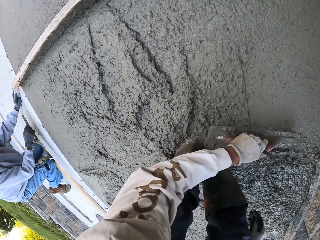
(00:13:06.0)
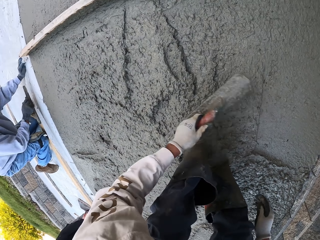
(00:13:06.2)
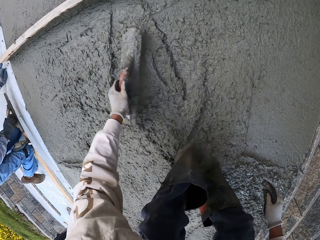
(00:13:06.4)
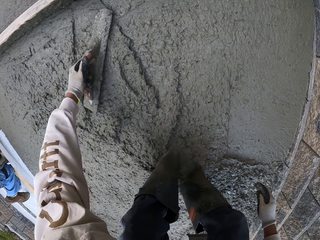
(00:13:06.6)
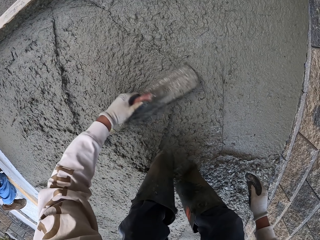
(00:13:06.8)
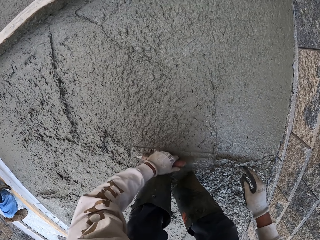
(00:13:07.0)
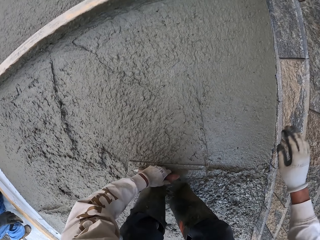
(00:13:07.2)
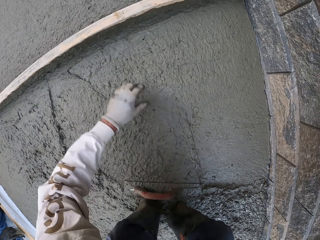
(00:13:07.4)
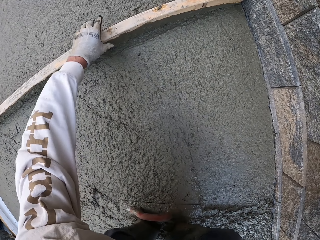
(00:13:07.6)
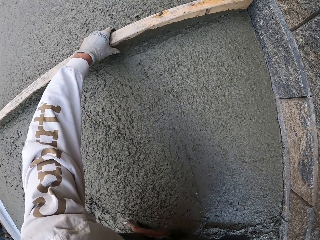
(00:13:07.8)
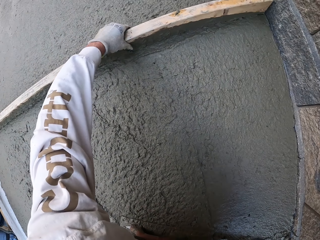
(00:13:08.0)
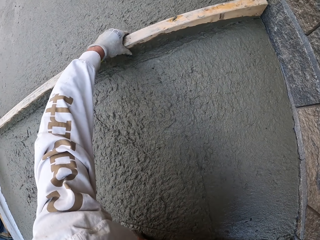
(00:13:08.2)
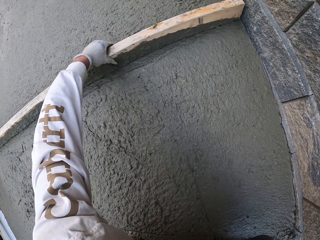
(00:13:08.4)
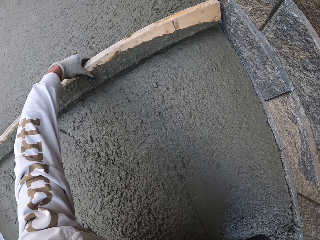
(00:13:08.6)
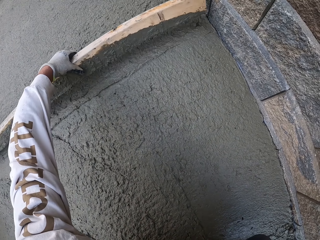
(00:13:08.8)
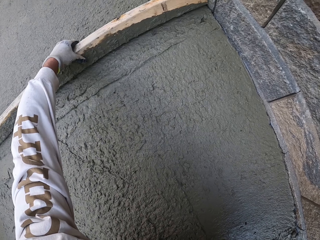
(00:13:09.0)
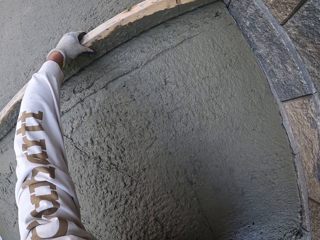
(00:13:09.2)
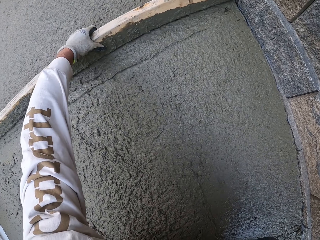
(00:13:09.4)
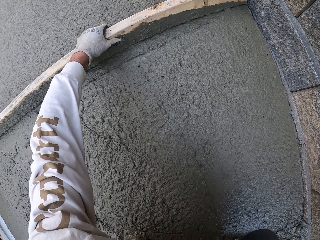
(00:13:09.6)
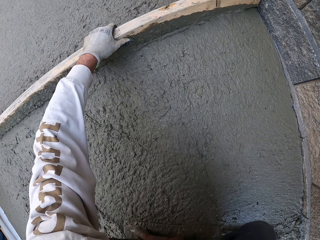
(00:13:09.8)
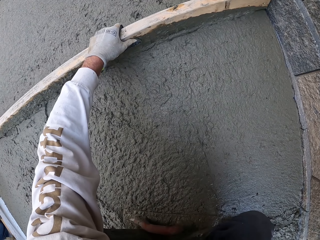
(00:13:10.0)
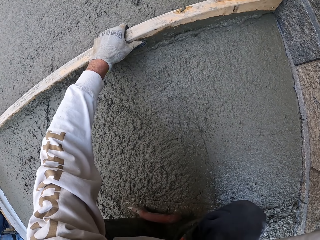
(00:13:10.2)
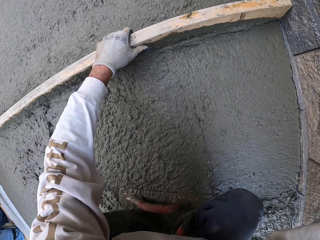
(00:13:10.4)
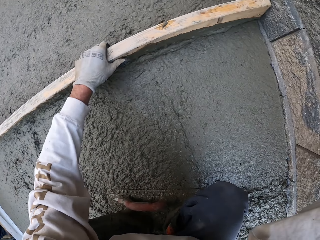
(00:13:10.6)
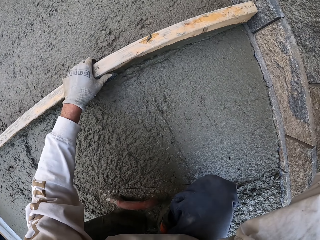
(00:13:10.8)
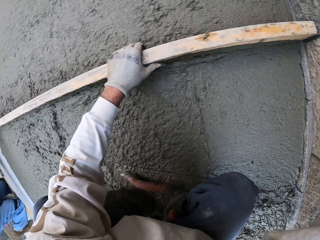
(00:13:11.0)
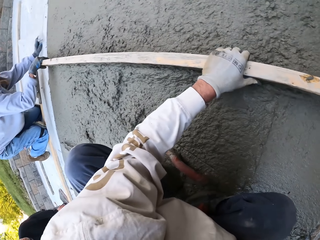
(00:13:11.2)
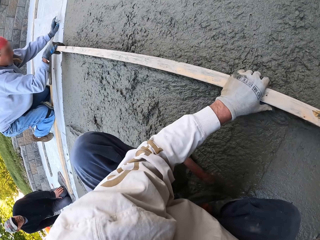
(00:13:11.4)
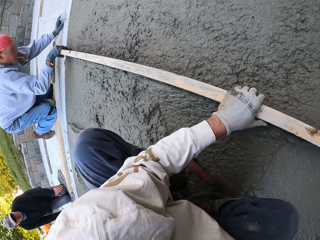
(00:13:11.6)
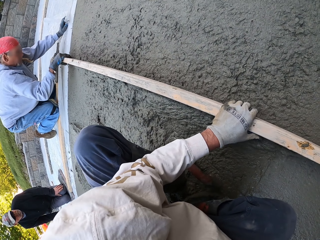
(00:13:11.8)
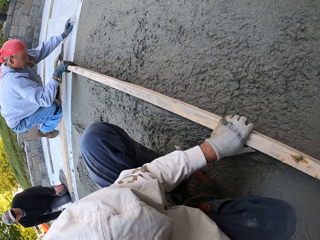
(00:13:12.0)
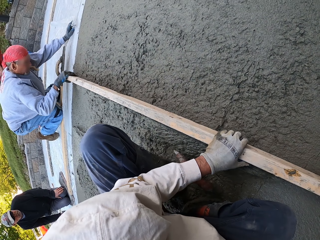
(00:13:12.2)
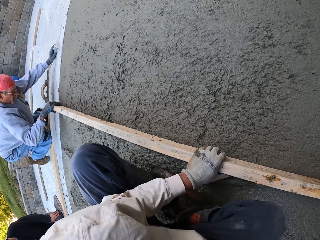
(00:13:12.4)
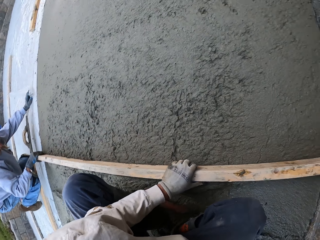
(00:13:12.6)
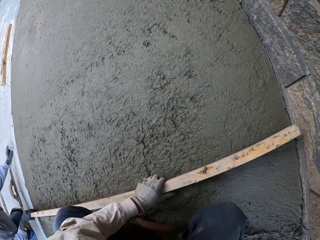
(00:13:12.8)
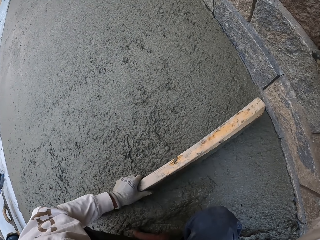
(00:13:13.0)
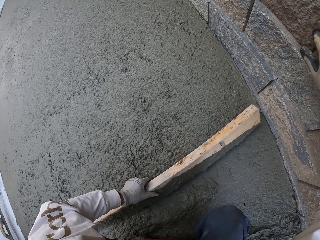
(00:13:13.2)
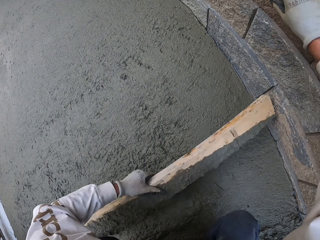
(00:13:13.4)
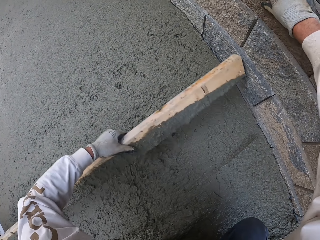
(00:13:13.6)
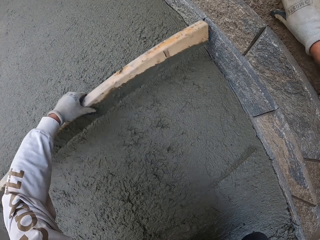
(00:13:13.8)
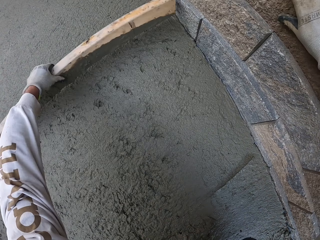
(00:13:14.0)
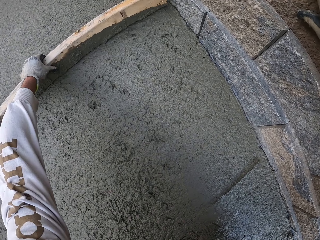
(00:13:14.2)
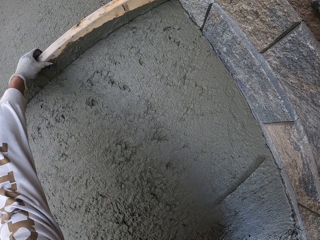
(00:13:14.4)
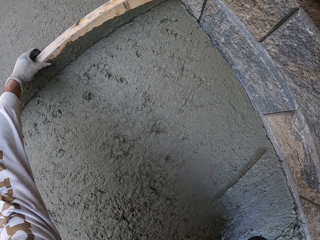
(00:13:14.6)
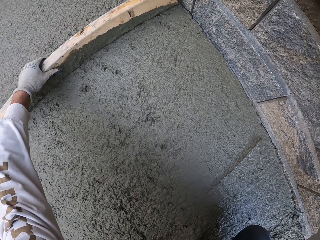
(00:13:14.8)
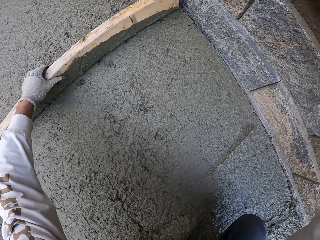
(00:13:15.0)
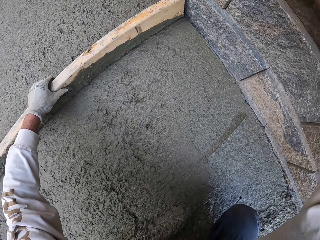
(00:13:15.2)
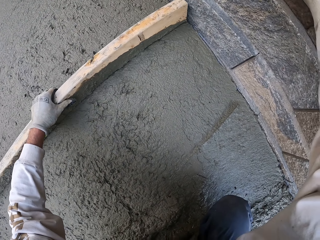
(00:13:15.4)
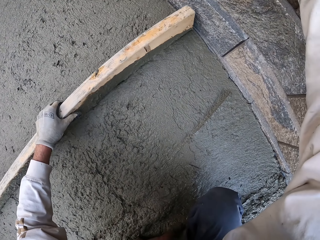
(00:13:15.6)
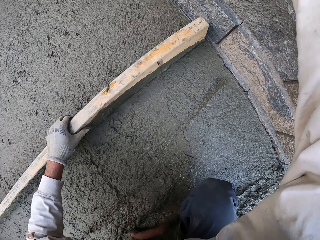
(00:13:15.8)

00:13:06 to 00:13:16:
The camera wearer flattens the floor and looks around. They put the midget trowel down. They hold a piece of wood. They flatten the floor. They level the concrete with the piece of wood. They flatten the floor. A man flattens the floor. The camera wearer looks around.

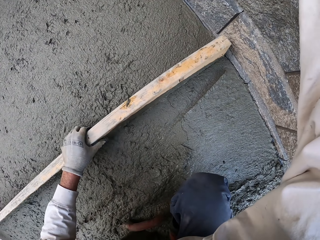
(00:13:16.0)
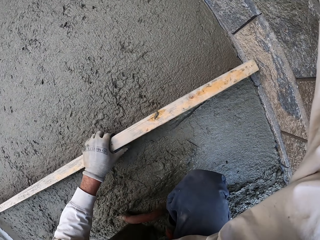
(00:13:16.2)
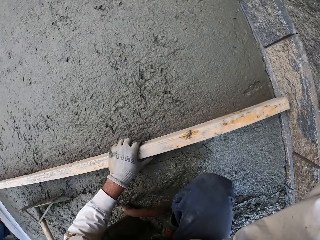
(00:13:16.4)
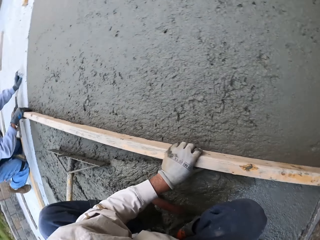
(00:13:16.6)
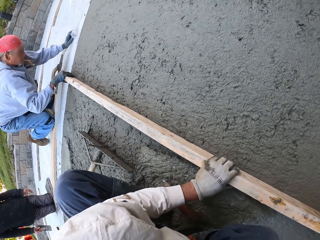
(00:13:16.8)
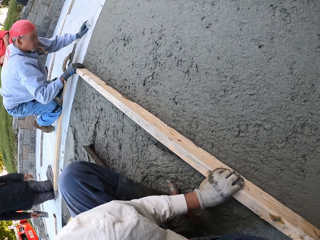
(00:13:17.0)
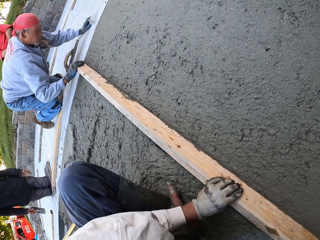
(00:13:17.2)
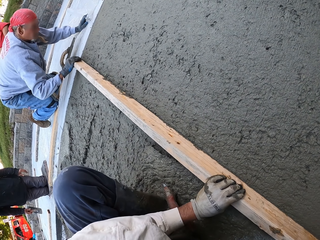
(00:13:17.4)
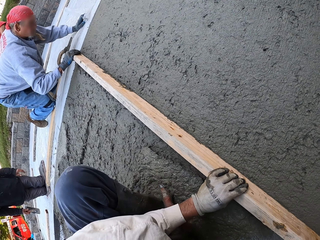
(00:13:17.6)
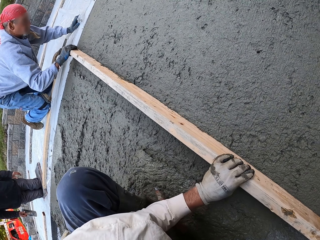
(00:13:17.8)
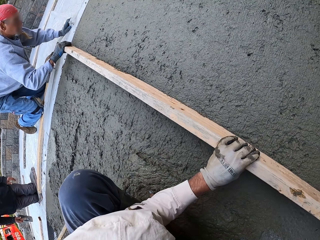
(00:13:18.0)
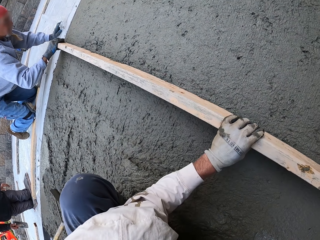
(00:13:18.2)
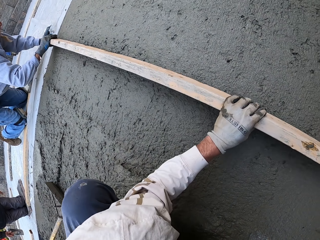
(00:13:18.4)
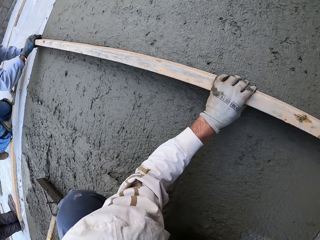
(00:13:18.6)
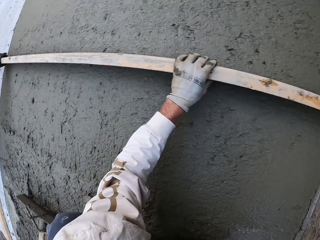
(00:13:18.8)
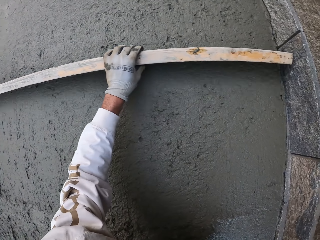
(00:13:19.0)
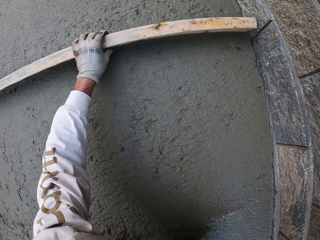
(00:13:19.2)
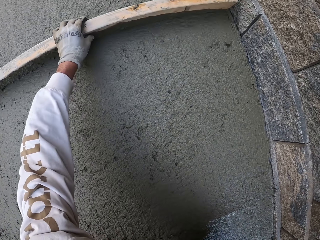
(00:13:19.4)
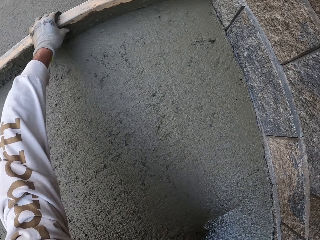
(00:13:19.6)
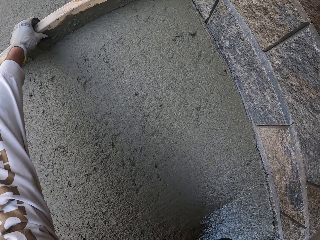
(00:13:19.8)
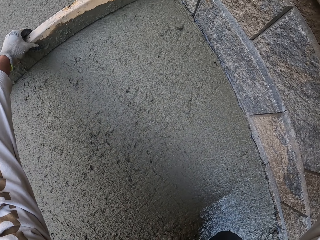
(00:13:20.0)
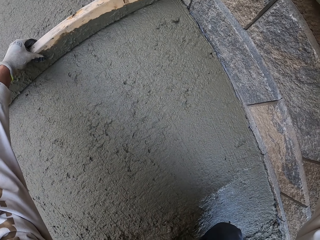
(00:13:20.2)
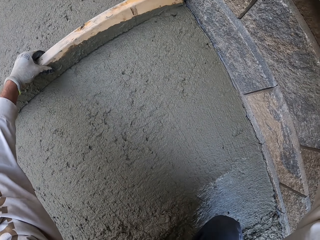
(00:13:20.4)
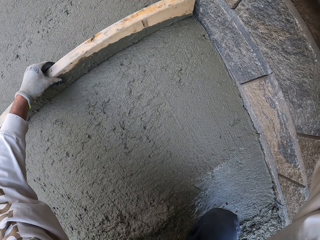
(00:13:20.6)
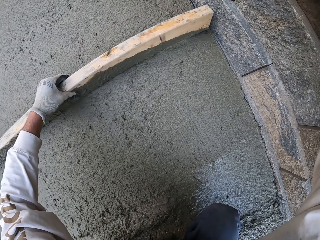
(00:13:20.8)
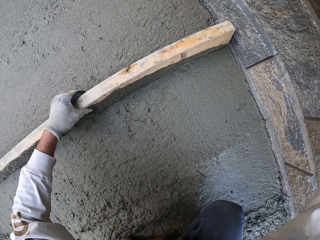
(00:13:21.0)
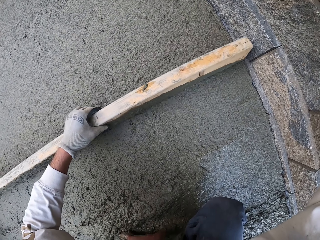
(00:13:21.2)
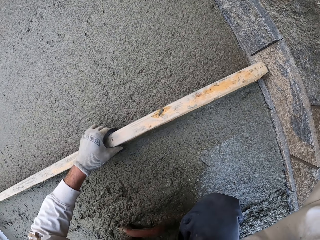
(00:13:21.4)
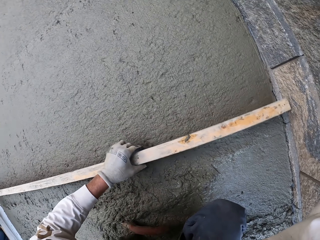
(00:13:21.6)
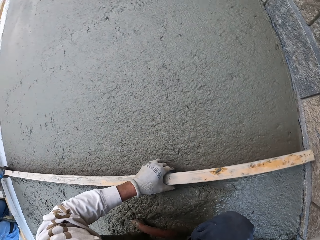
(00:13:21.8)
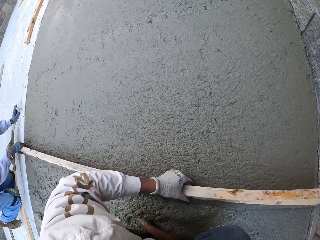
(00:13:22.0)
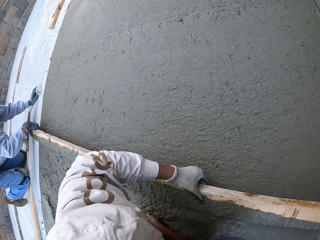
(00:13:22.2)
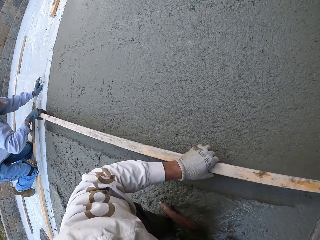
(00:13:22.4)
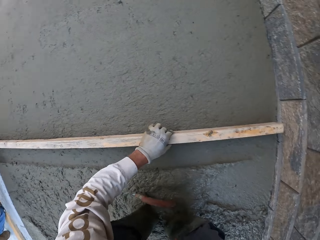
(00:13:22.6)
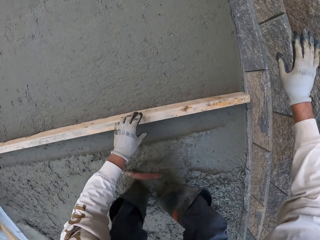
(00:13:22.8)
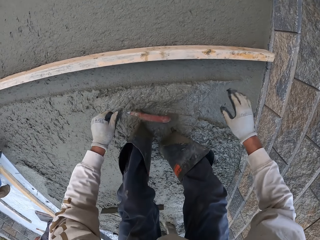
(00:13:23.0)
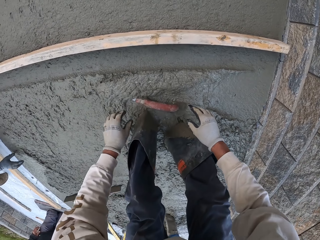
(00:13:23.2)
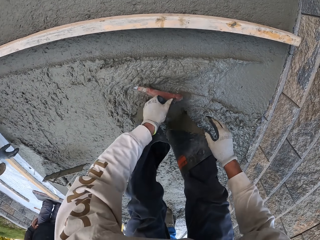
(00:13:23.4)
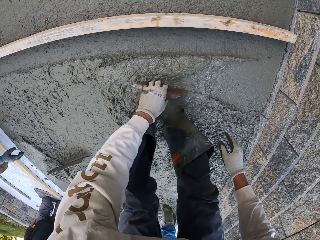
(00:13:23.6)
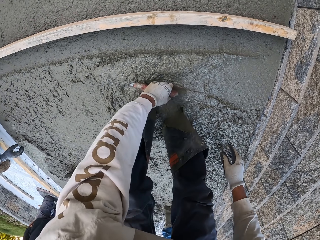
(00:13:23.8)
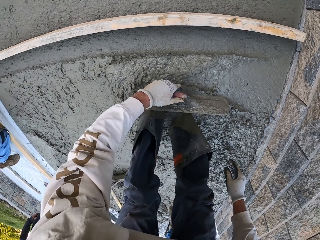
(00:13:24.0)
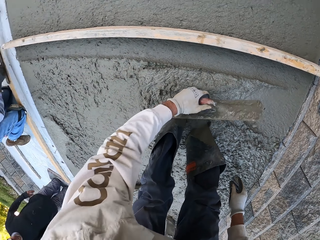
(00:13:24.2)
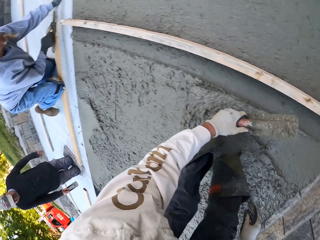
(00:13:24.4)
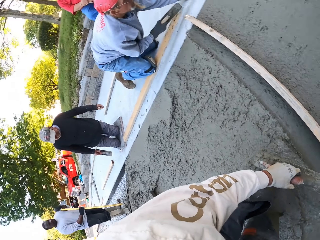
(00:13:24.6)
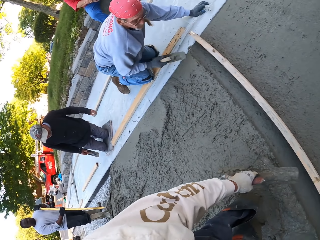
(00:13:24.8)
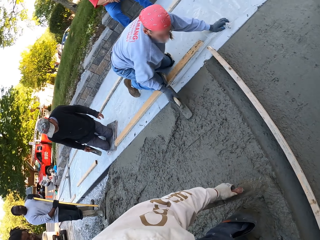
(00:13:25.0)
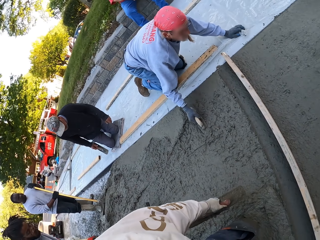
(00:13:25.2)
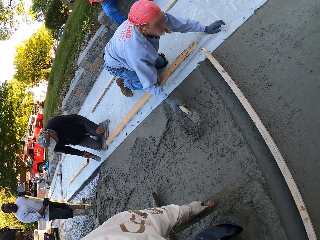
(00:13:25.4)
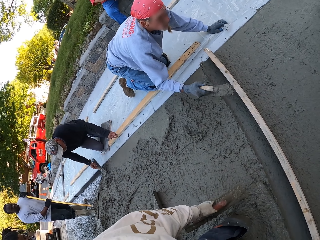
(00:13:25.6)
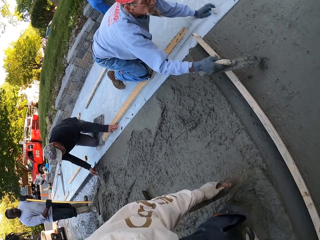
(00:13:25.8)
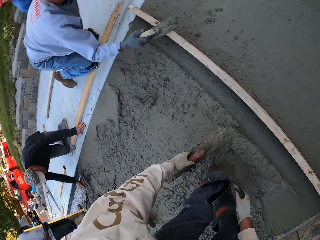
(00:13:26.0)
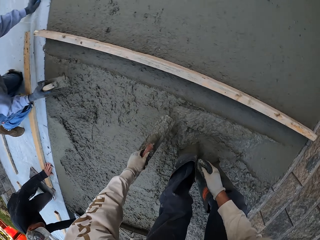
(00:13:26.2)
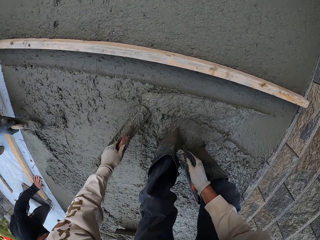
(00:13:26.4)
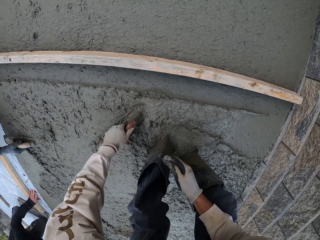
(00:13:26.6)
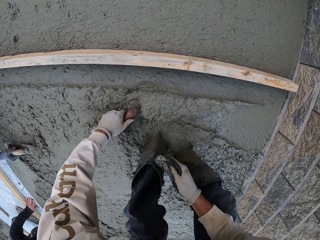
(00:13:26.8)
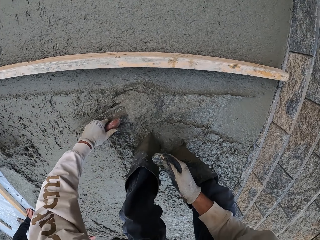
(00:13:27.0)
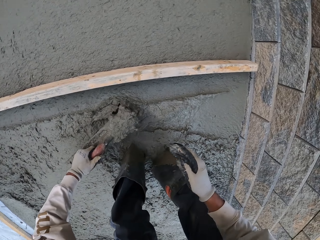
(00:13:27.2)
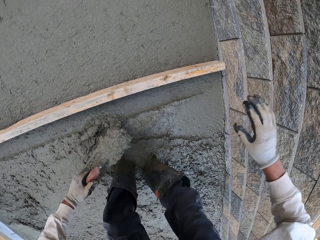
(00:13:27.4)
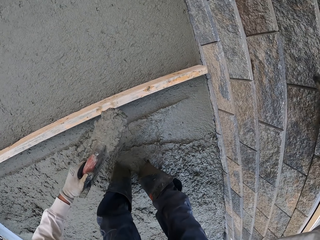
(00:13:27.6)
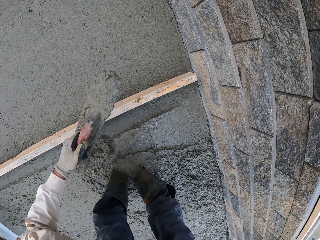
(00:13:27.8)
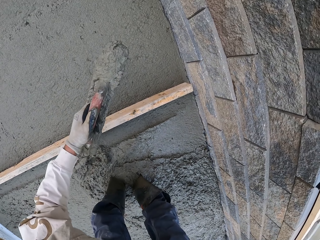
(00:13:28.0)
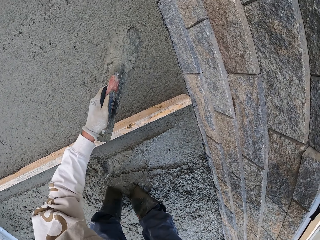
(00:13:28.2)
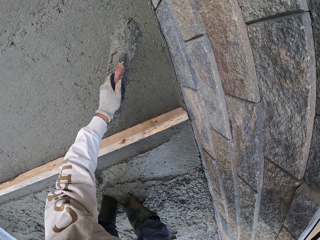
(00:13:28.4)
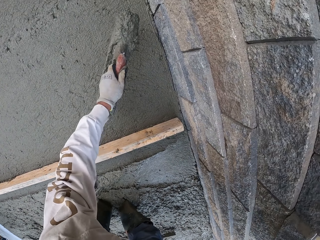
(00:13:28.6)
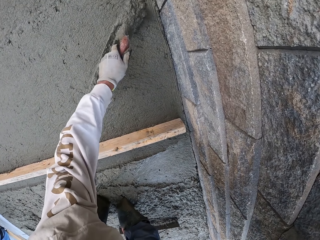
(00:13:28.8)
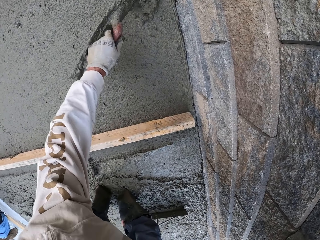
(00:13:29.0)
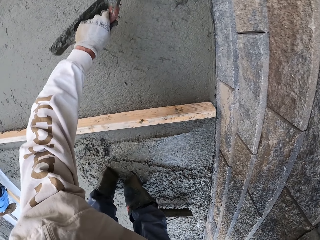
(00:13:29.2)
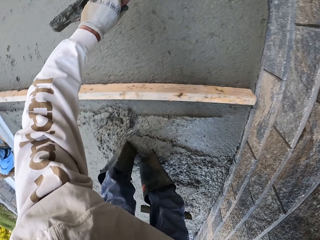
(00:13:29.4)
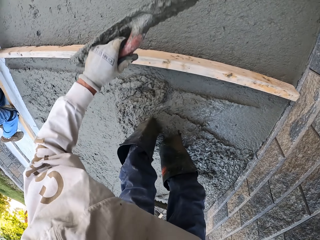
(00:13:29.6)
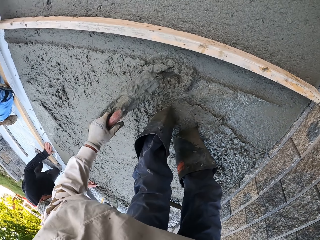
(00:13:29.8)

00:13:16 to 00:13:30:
The camera wearer flattens the floor. A man flattens the floor. Another man flattens the floor. The camera wearer looks around. They put the wood down. They pick up a masonry trowel. The other man flattens the floor. The first man scoops the concrete. The camera wearer looks around. They scoop the concrete with the masonry trowel. They throw the concrete on the other side. They put the concrete on the floor.
